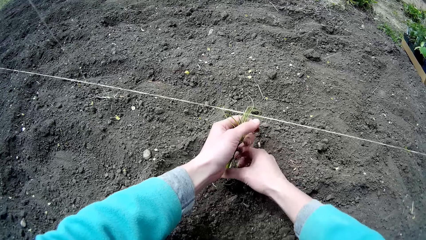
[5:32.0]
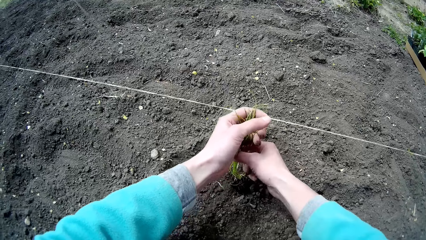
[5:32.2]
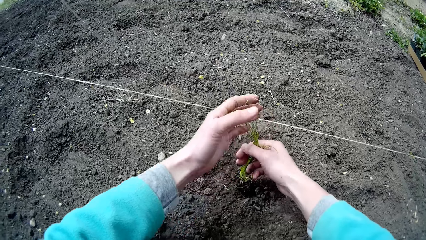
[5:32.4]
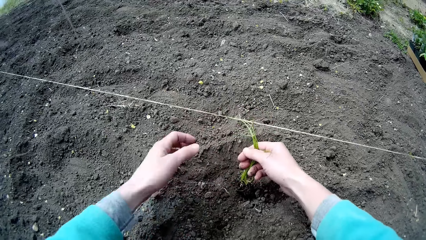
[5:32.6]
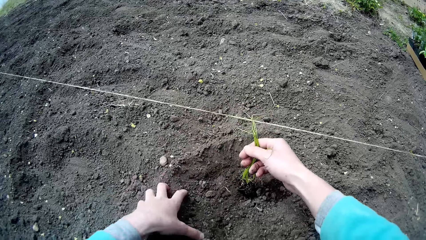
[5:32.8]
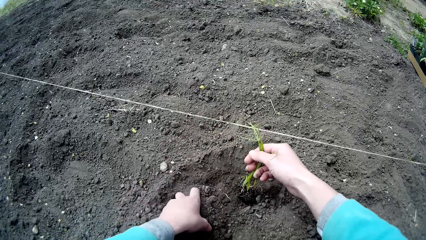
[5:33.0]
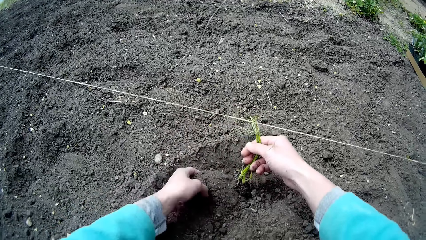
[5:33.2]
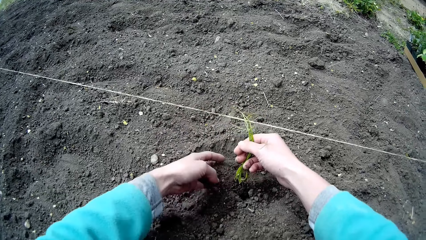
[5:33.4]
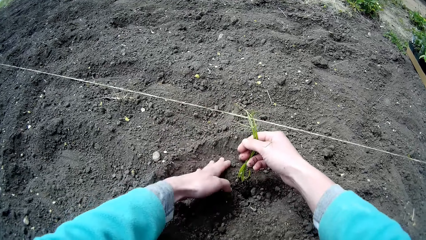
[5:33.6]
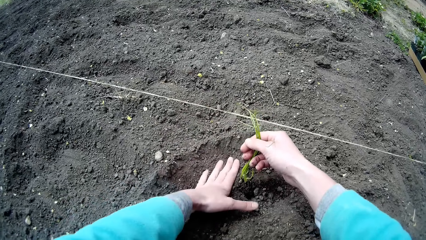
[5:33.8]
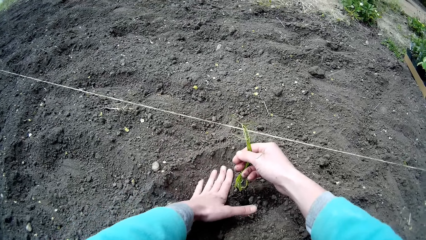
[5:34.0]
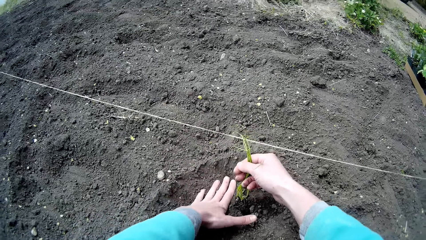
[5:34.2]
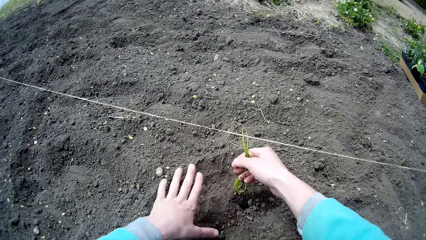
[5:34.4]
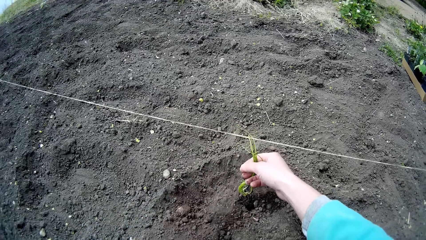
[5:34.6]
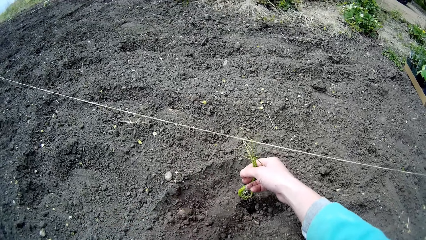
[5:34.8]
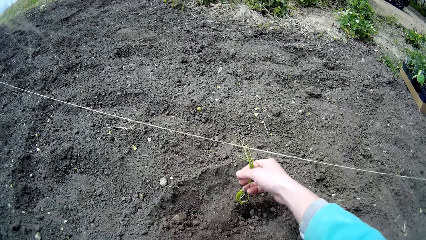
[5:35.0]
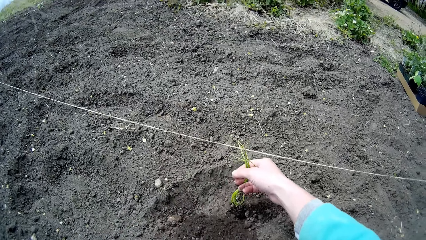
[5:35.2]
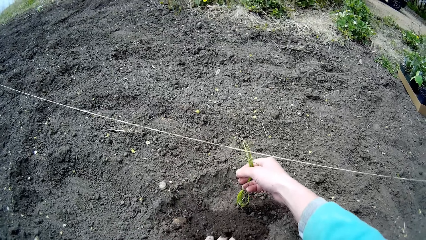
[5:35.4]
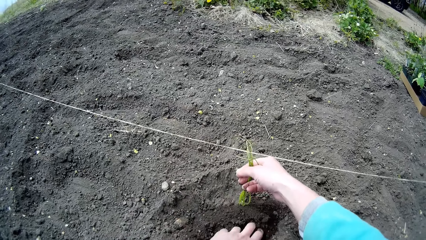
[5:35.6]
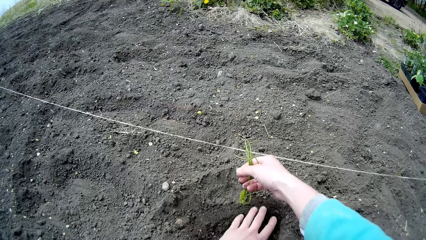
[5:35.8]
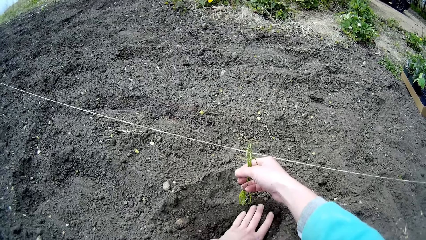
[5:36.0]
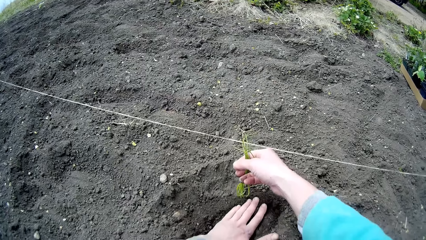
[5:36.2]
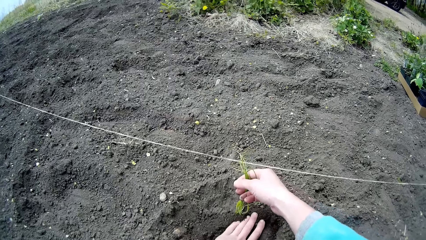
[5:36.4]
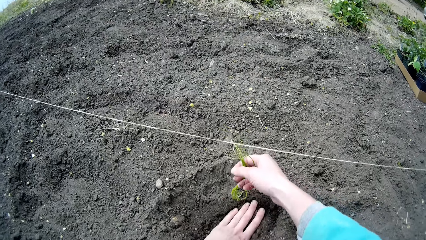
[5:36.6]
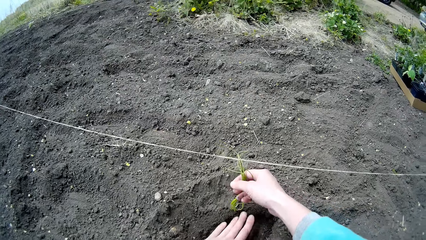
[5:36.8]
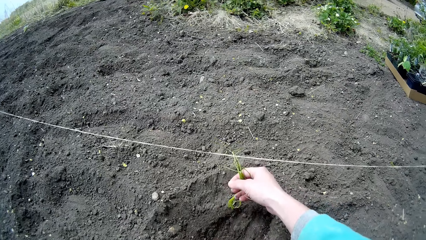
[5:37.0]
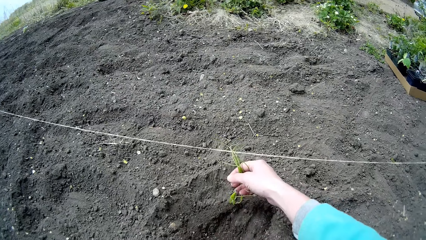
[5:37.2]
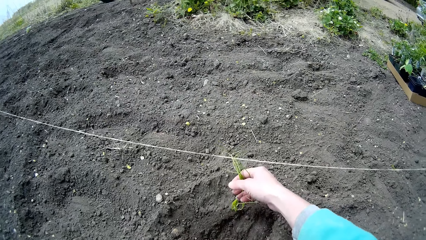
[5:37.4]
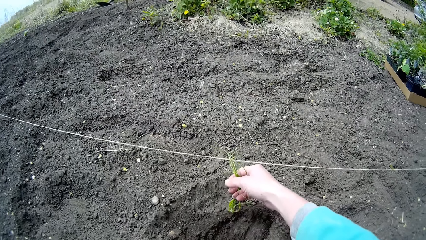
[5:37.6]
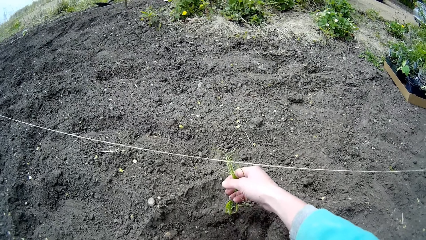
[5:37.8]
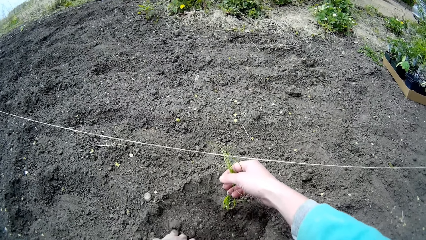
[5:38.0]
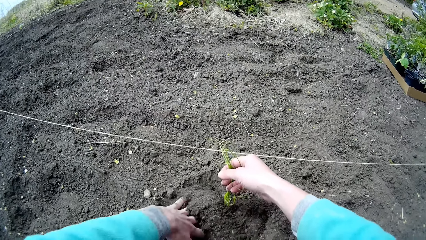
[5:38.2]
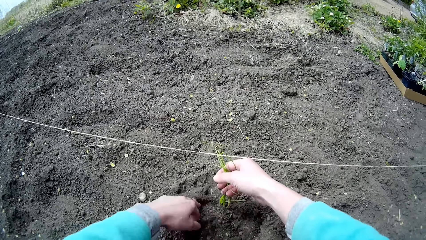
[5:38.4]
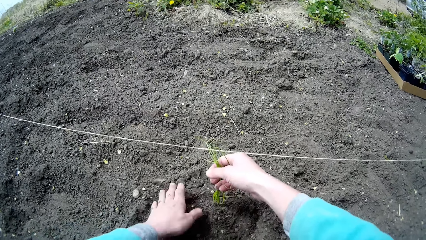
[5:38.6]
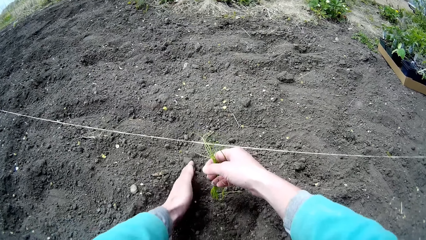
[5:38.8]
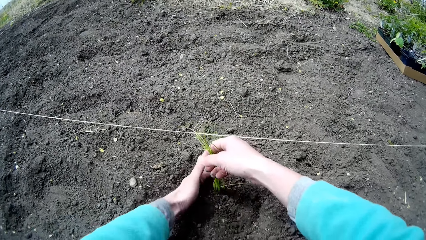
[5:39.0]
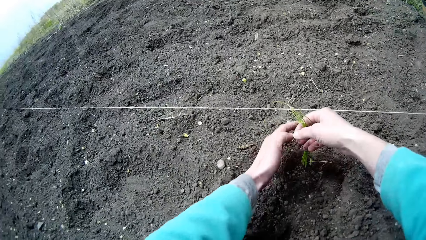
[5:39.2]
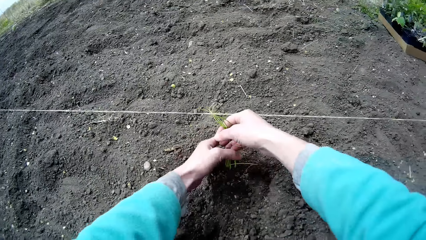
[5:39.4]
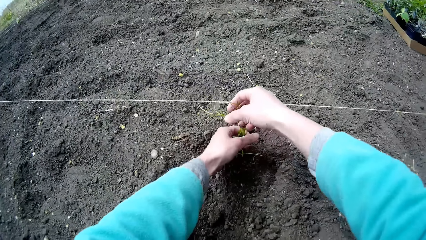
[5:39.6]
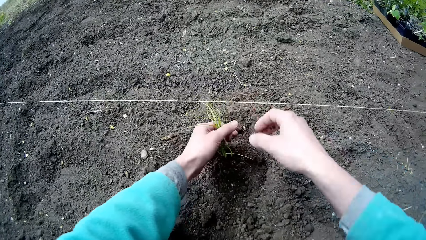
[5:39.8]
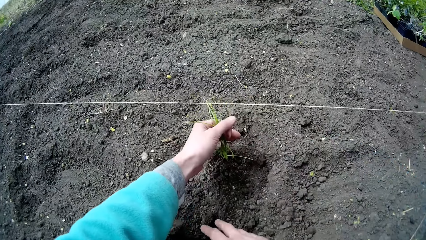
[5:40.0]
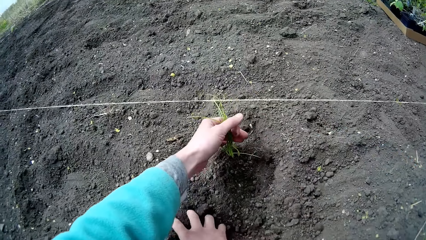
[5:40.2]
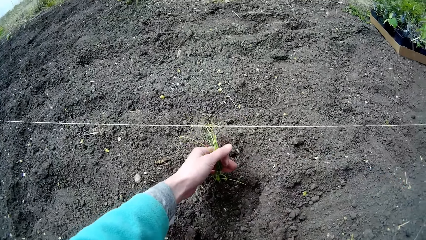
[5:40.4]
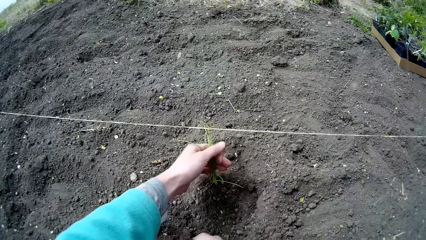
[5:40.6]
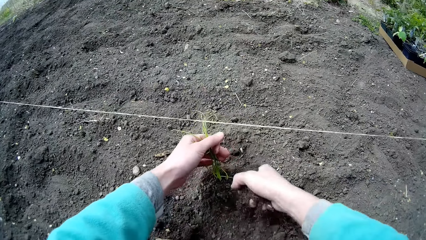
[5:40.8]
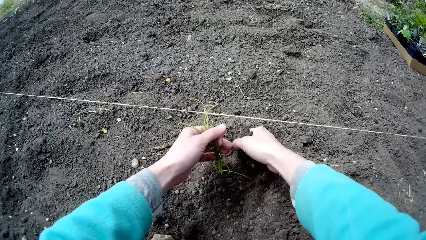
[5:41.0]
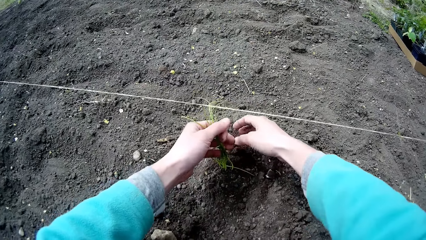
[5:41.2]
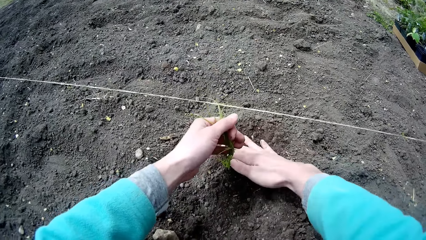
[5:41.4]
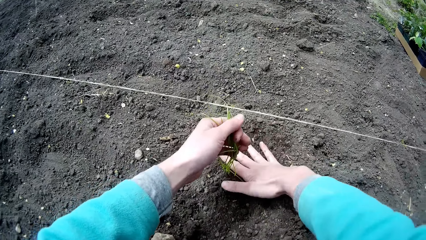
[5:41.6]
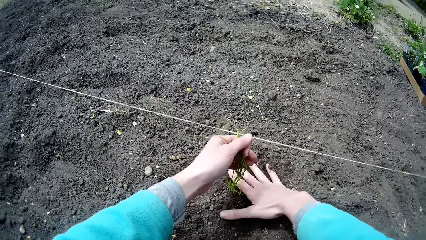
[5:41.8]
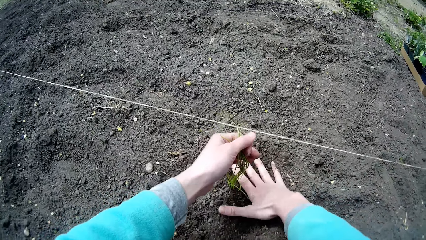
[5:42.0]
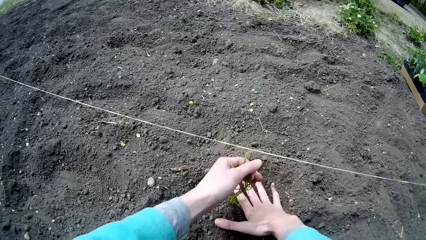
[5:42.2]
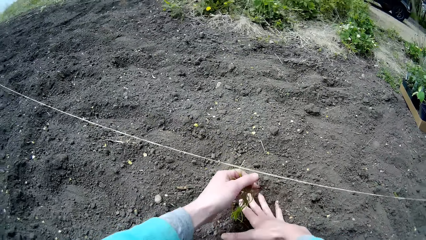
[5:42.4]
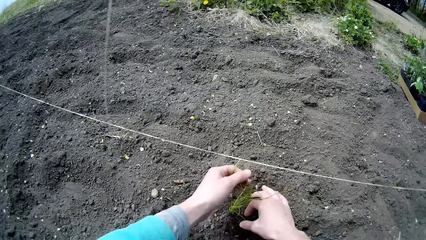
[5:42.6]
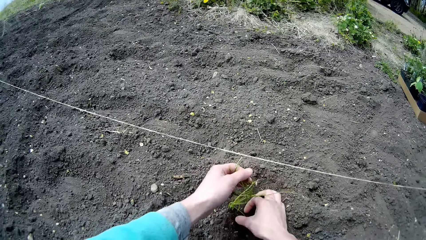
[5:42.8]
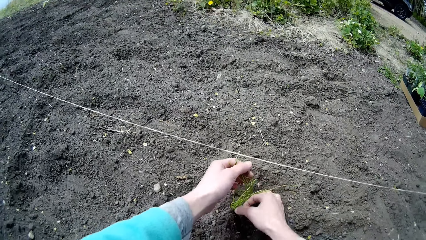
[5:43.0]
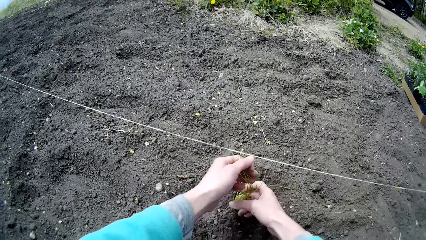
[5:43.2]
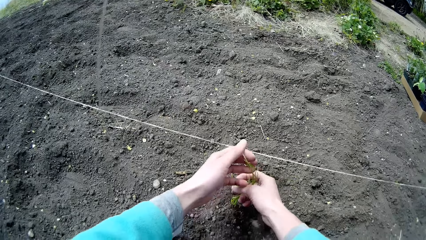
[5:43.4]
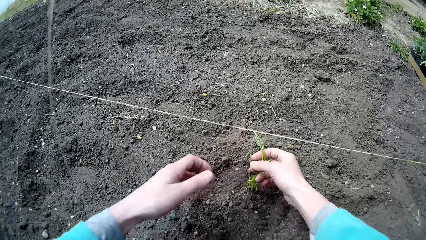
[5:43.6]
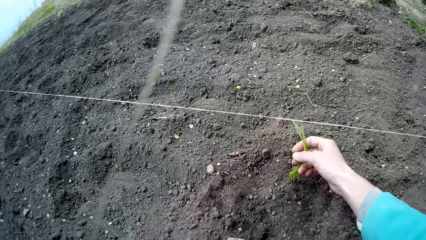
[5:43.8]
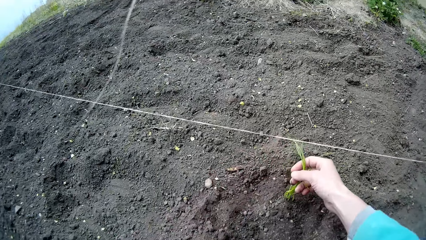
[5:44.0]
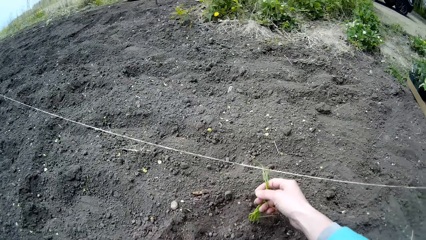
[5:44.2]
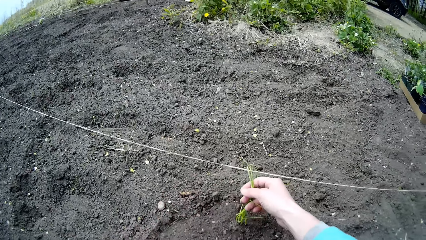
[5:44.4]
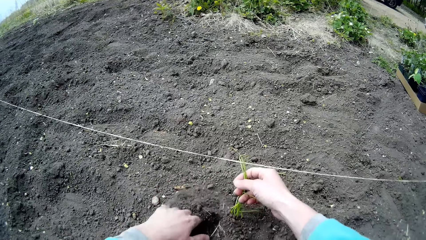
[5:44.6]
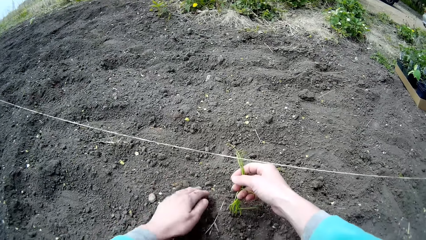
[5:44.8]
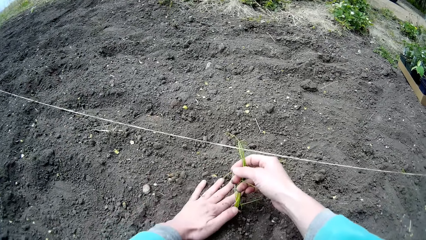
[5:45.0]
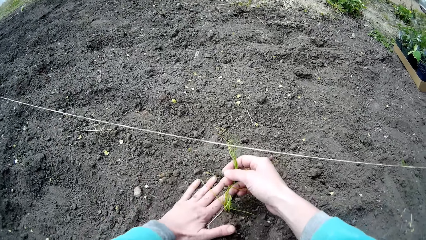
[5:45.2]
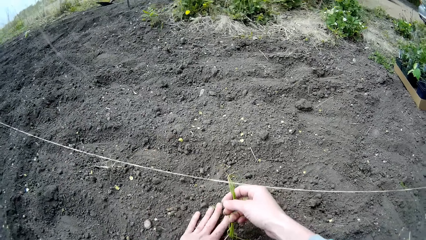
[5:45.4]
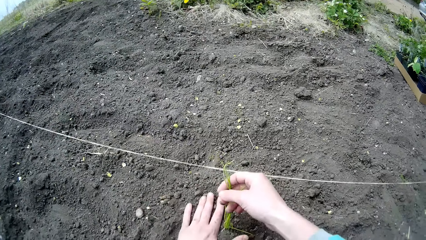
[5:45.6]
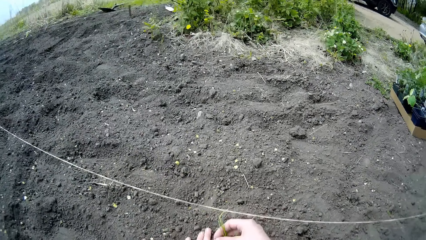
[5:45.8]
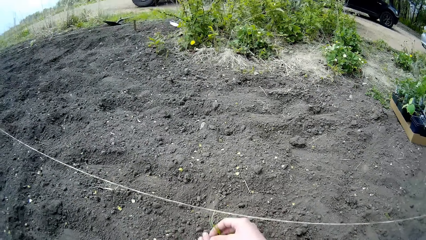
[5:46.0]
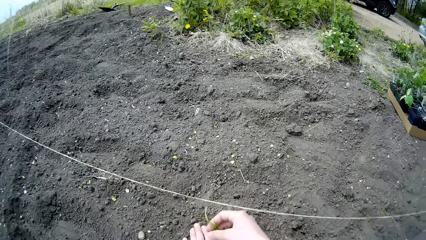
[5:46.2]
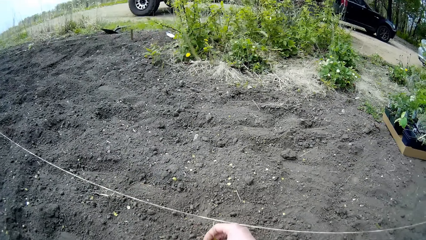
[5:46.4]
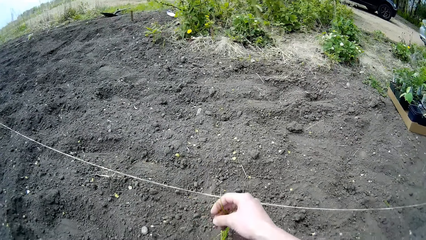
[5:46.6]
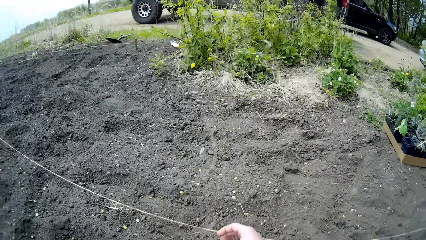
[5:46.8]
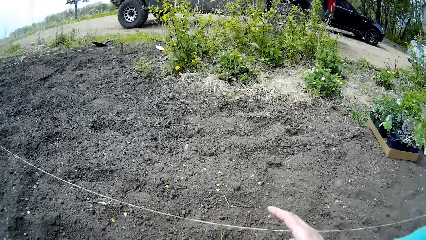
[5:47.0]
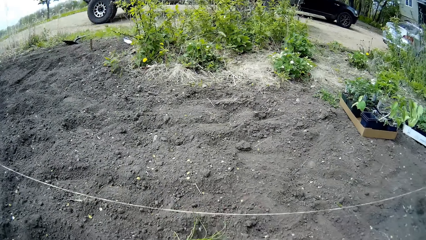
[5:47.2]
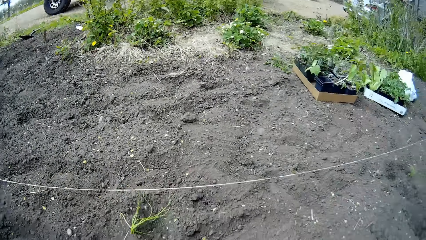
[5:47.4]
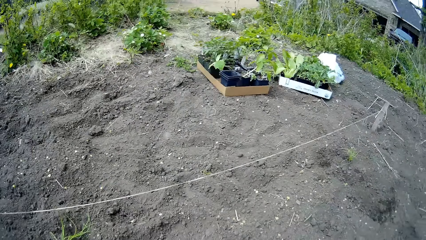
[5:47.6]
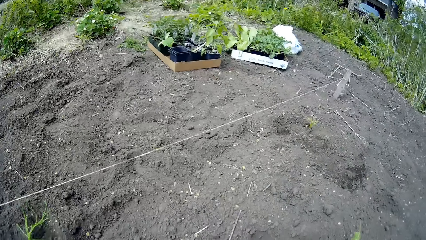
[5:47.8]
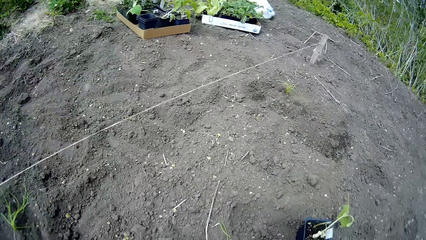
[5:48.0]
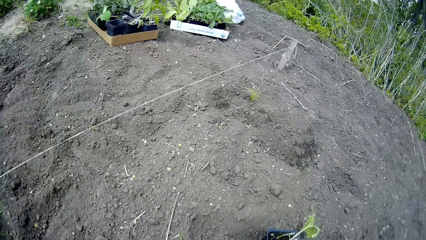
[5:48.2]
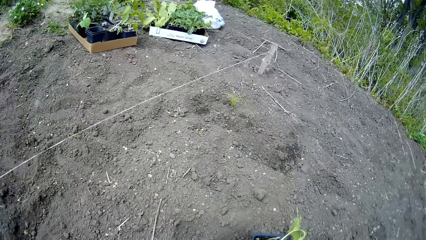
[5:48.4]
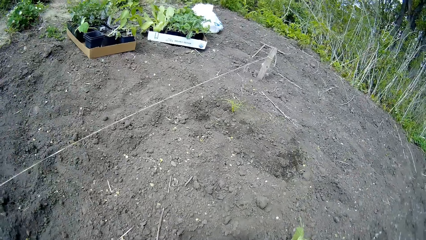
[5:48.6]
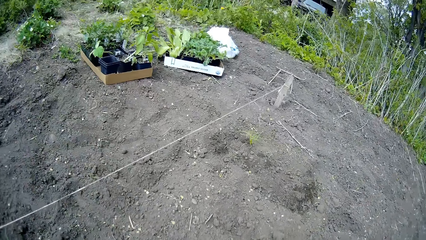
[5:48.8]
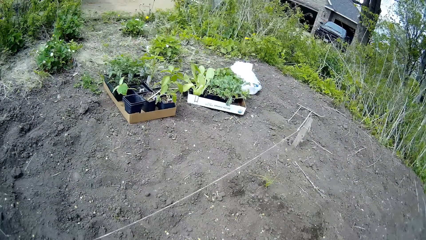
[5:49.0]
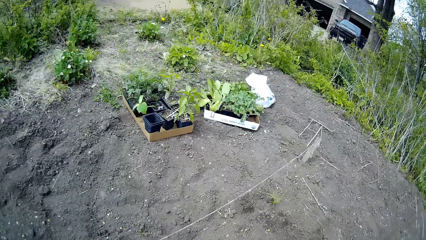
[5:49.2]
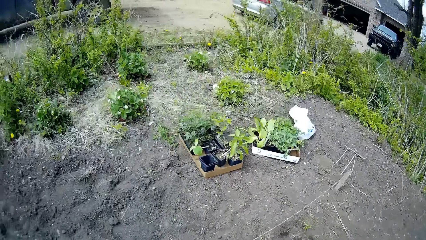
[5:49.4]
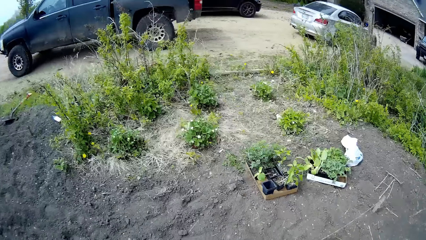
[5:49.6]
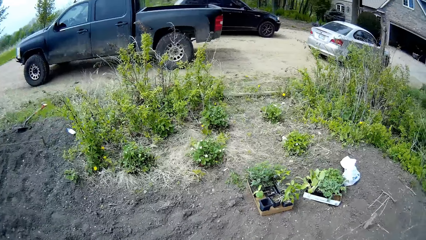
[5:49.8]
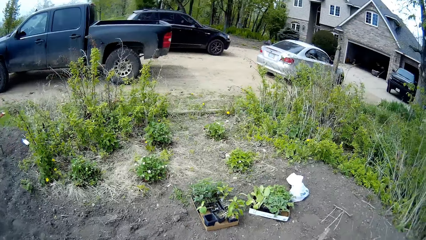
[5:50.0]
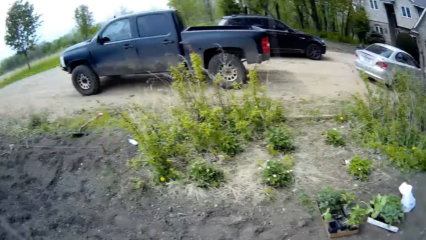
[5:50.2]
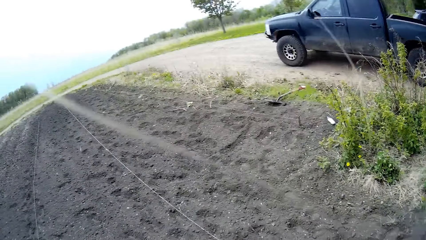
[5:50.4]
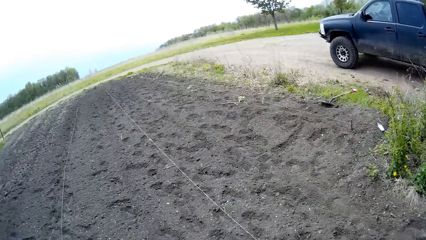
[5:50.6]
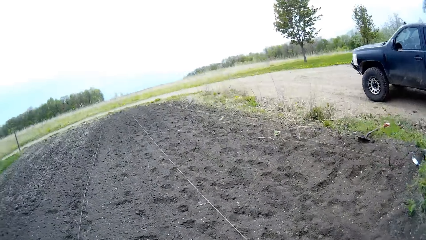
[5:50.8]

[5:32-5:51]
The camera wearer gathers soil over the root of the seedling with her left hand. She gathers soil over the root of the seedling with her right hand. She gathers soil over the root of the seedling with her left hand. She picks up the container of seedlings from the ground with her right hand.
